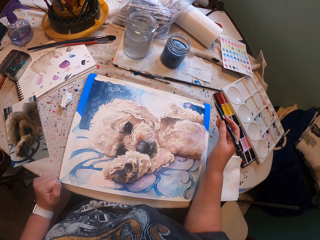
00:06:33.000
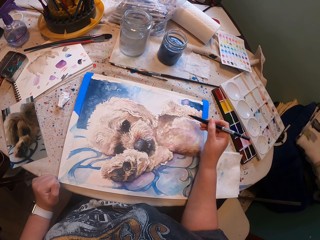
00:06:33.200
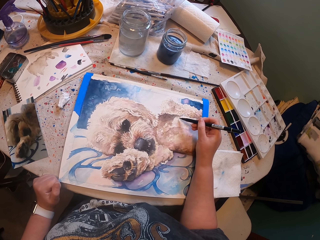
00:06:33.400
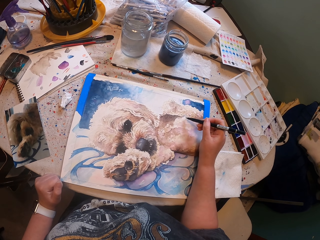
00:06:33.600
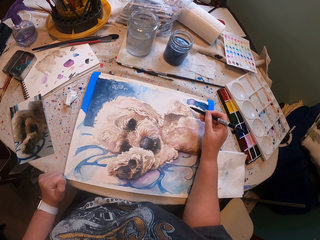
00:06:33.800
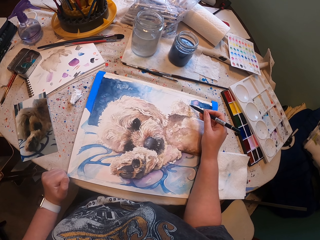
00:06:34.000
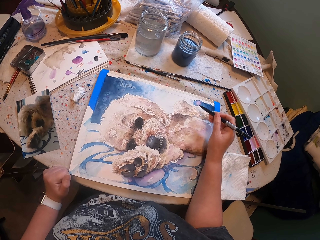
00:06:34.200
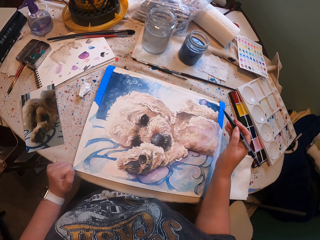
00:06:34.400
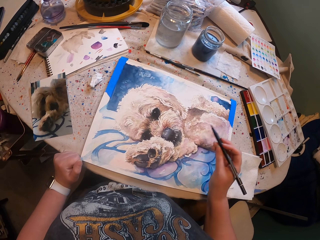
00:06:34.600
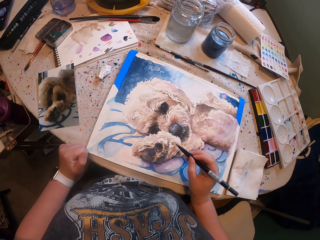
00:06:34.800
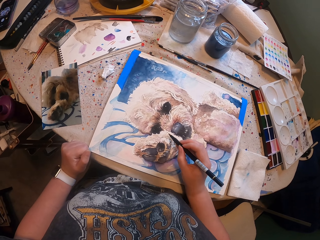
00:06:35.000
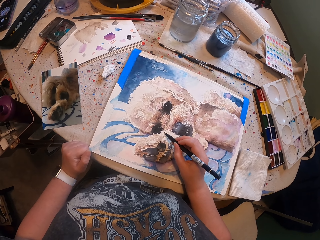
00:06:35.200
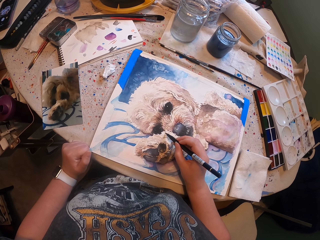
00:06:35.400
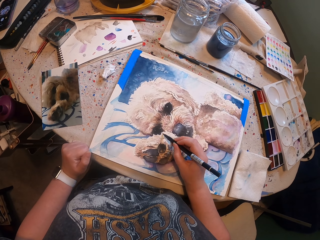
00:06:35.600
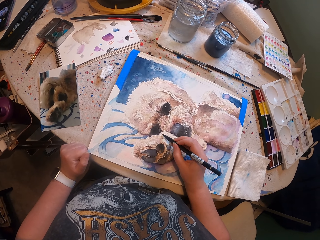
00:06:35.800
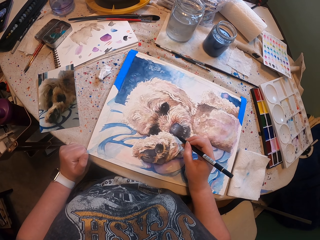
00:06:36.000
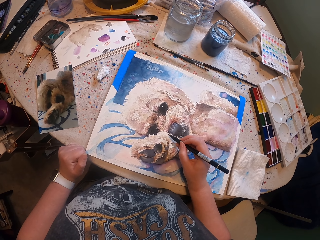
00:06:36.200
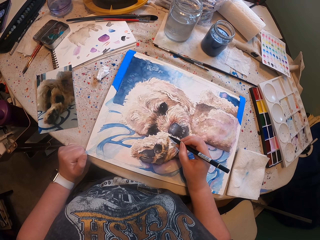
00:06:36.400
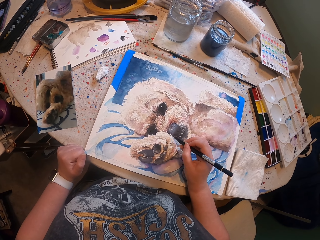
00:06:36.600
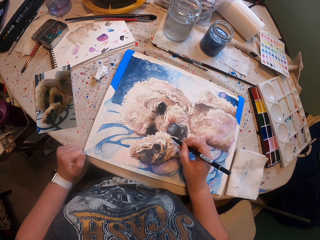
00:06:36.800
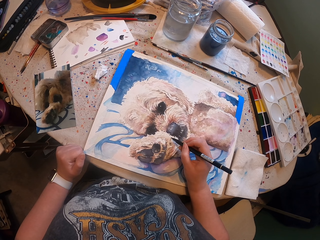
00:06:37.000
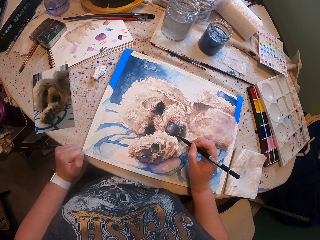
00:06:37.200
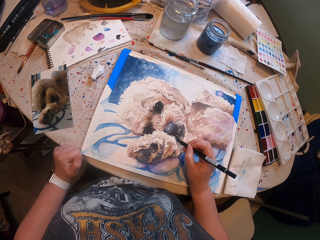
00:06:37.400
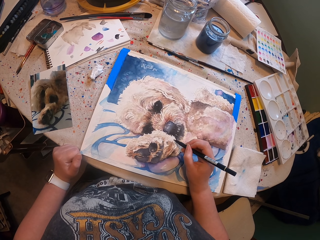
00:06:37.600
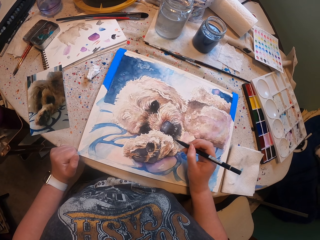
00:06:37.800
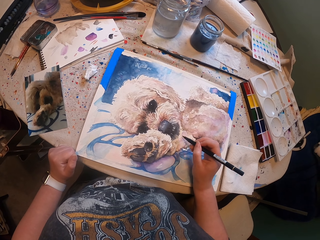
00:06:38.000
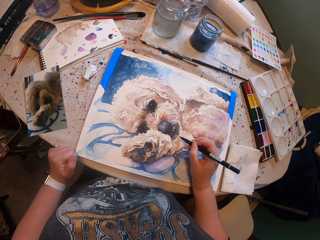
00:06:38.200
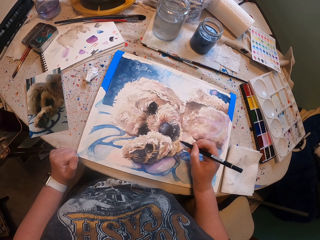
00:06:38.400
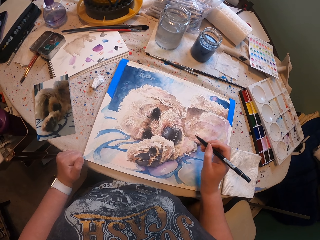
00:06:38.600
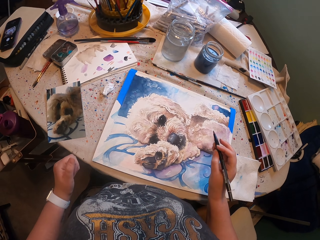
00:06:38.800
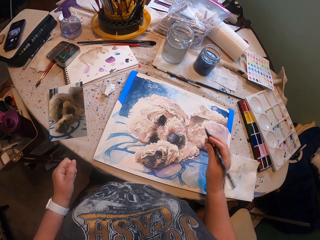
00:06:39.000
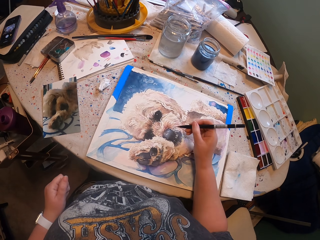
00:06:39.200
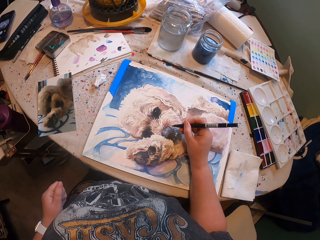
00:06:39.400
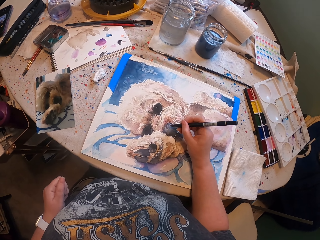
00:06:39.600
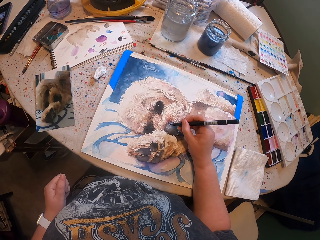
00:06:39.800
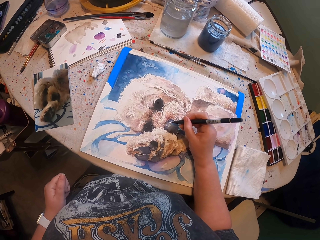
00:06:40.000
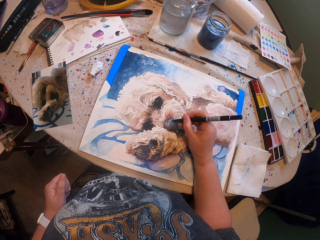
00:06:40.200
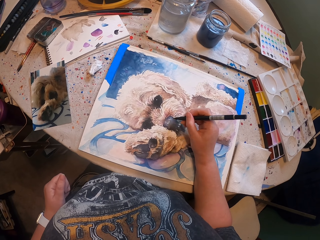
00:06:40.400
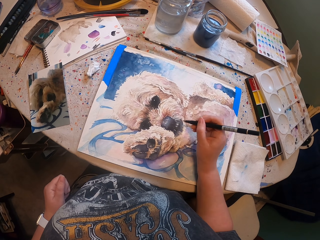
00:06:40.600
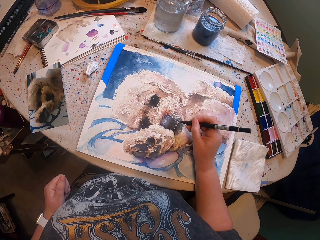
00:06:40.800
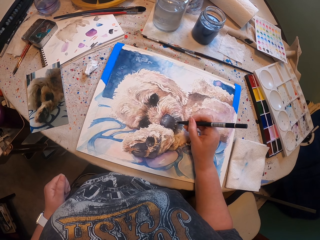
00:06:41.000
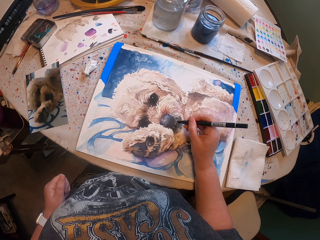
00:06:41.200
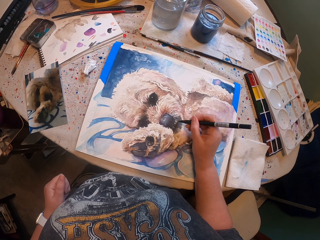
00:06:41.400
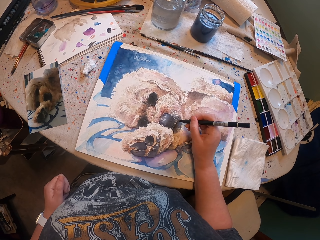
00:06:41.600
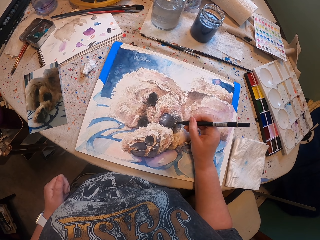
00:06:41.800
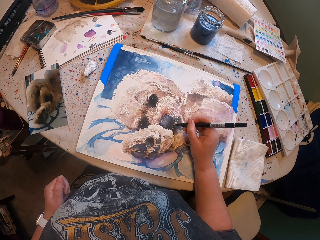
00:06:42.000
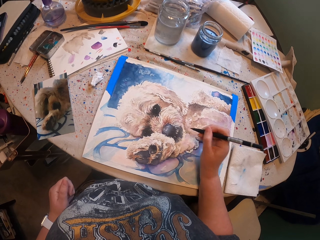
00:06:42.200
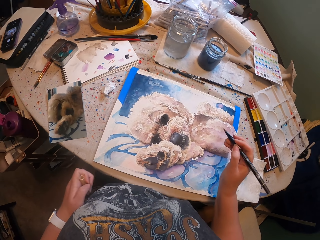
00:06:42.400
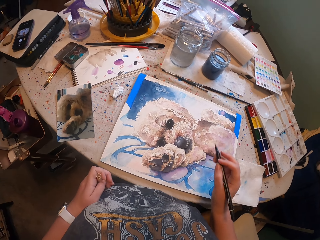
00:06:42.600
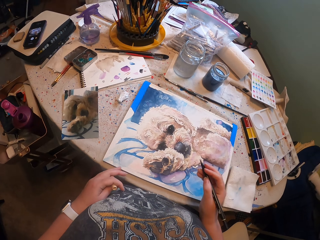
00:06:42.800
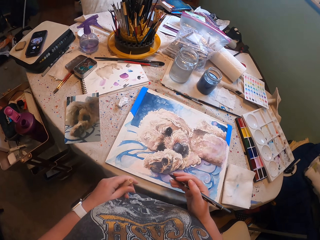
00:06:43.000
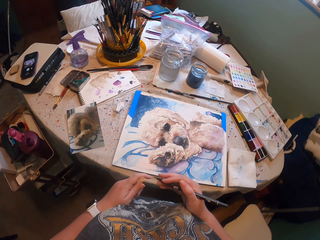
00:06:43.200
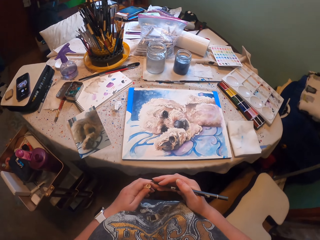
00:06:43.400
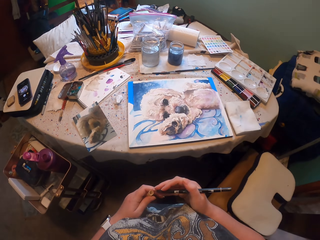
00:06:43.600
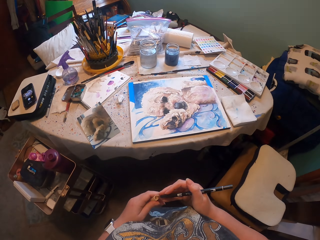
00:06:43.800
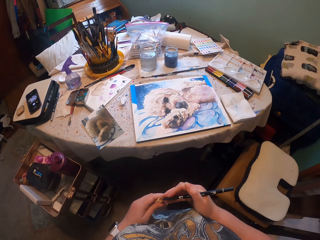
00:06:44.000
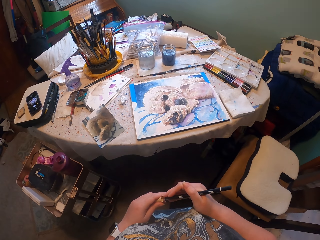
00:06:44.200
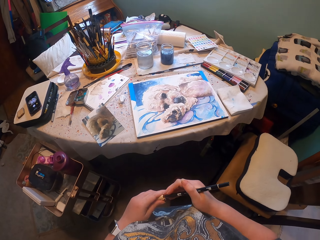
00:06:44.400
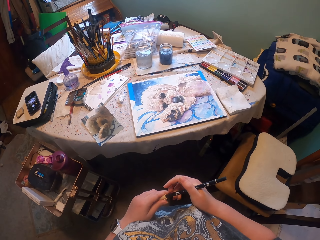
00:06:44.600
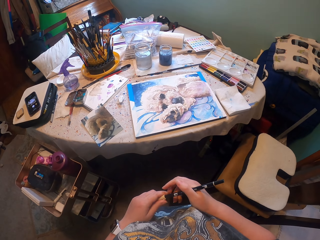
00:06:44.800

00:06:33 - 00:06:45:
The camera wearer paints the drawing. They paint the drawing repeatedly. They close the paint pen.

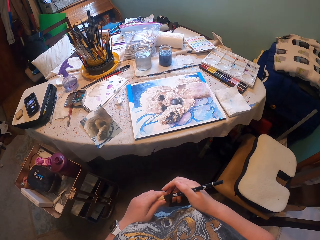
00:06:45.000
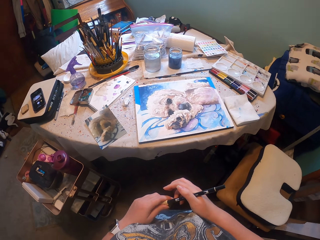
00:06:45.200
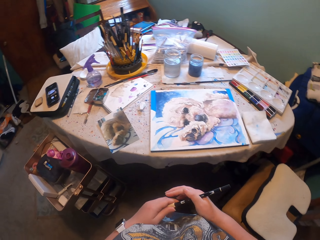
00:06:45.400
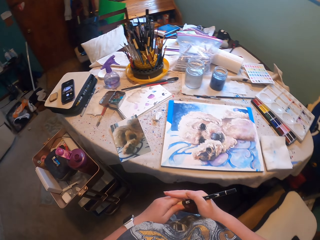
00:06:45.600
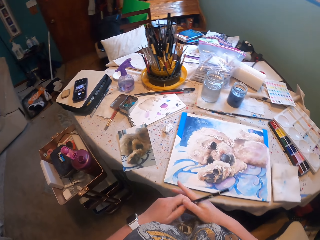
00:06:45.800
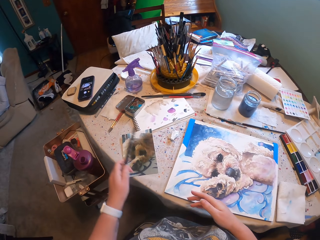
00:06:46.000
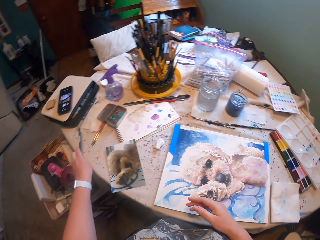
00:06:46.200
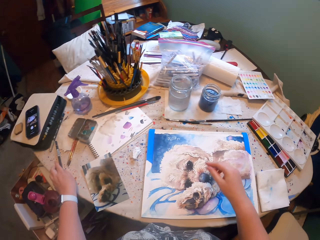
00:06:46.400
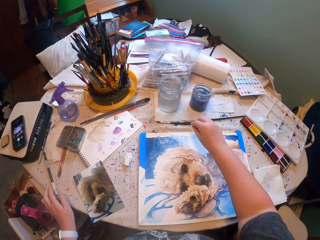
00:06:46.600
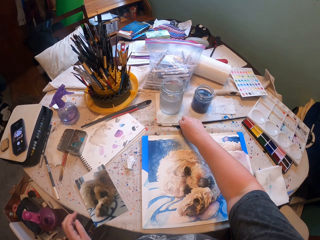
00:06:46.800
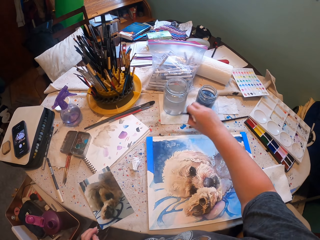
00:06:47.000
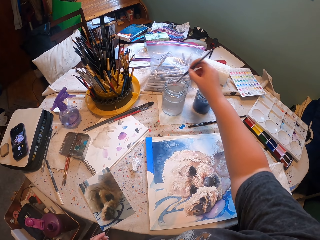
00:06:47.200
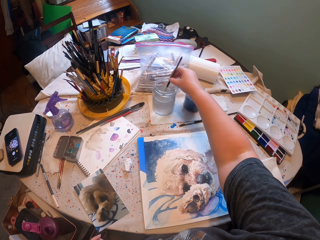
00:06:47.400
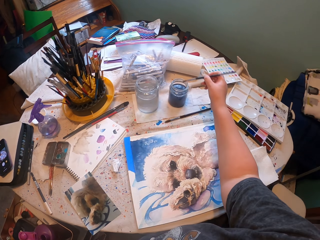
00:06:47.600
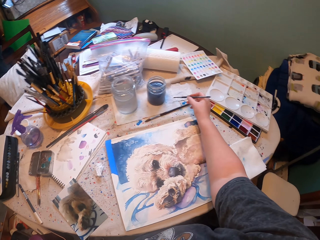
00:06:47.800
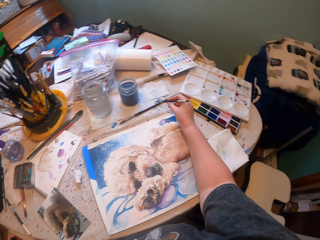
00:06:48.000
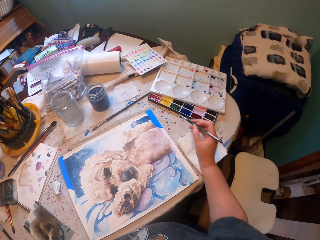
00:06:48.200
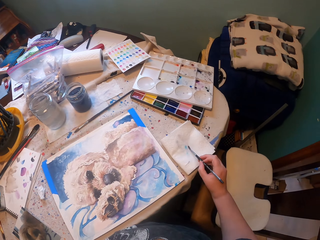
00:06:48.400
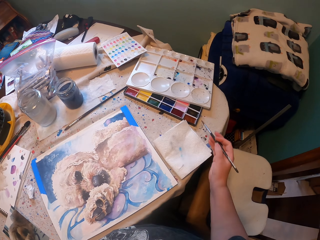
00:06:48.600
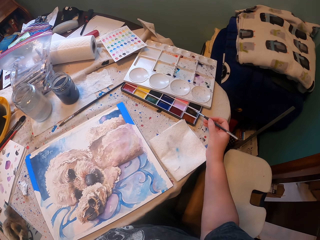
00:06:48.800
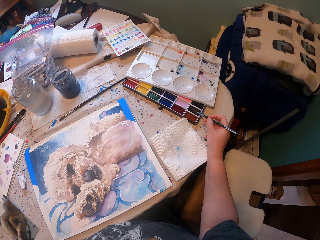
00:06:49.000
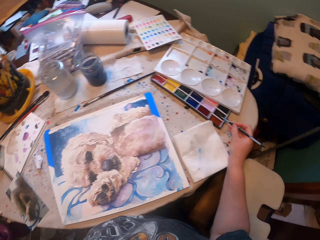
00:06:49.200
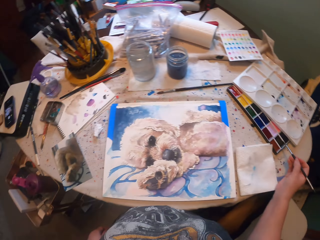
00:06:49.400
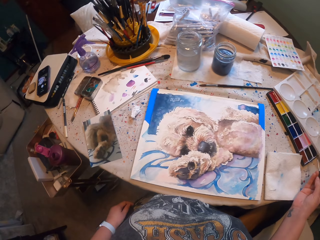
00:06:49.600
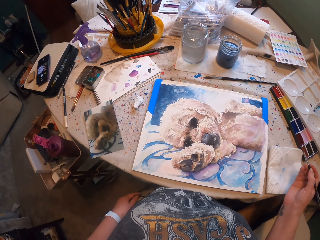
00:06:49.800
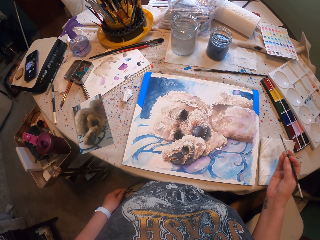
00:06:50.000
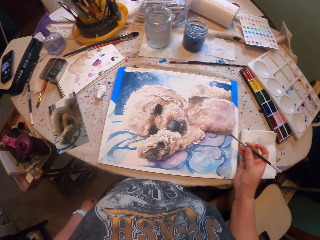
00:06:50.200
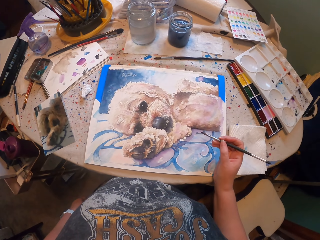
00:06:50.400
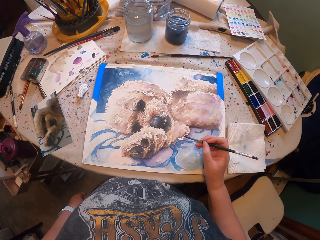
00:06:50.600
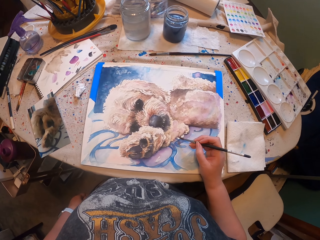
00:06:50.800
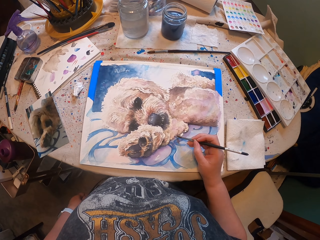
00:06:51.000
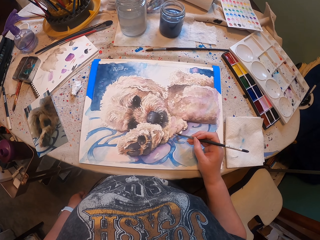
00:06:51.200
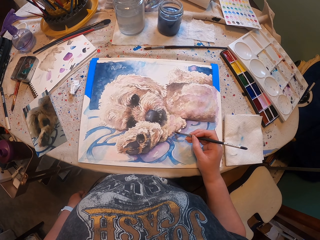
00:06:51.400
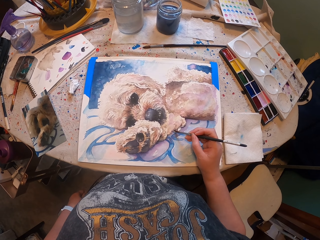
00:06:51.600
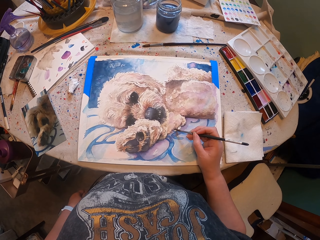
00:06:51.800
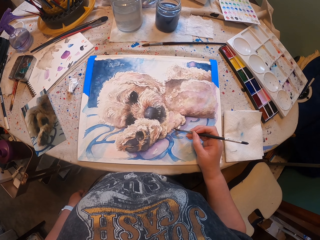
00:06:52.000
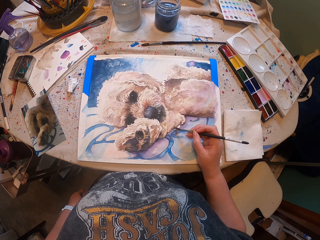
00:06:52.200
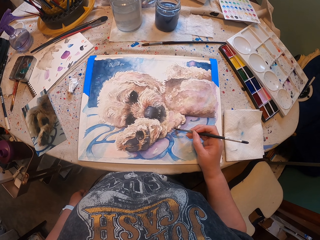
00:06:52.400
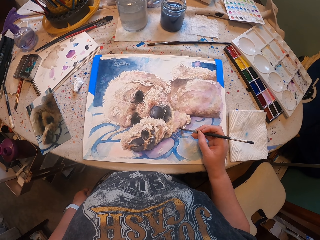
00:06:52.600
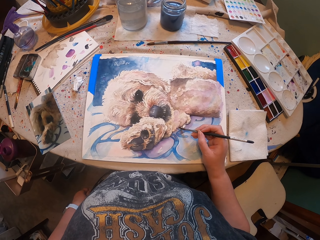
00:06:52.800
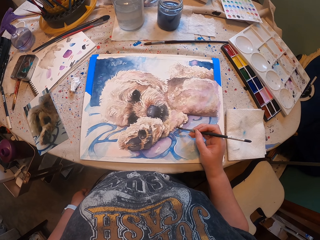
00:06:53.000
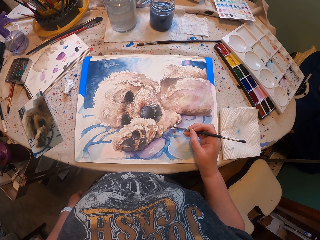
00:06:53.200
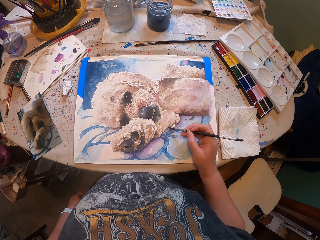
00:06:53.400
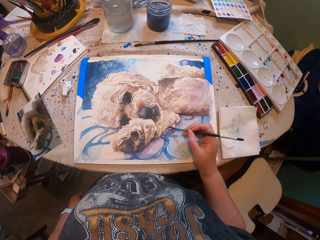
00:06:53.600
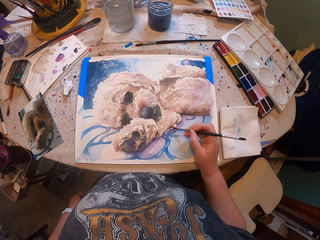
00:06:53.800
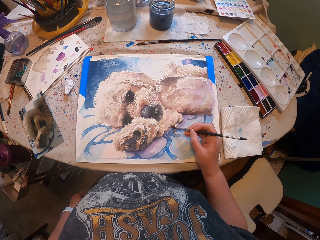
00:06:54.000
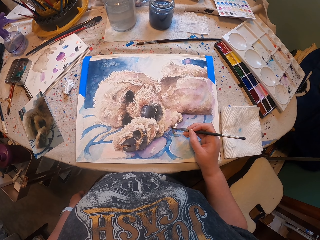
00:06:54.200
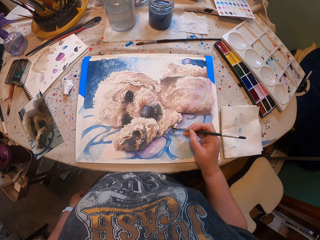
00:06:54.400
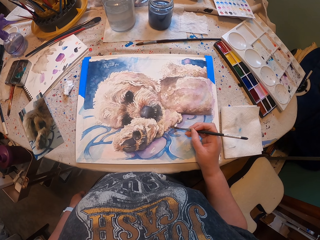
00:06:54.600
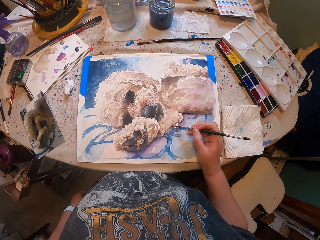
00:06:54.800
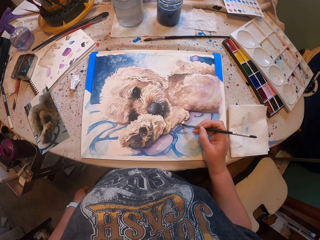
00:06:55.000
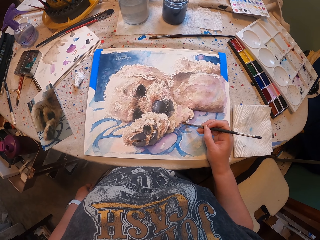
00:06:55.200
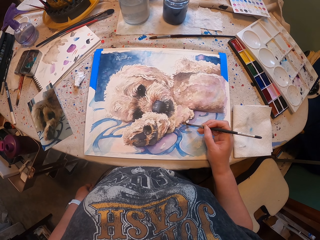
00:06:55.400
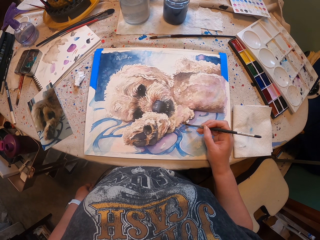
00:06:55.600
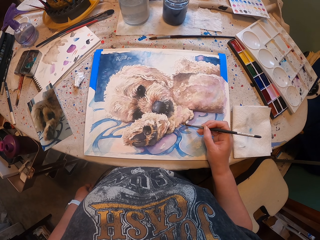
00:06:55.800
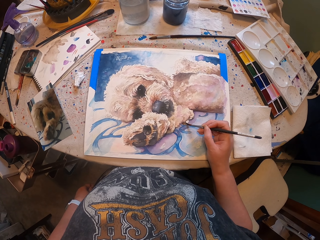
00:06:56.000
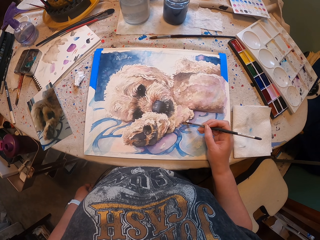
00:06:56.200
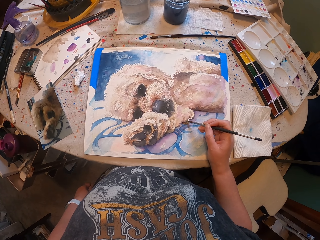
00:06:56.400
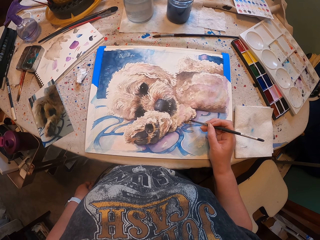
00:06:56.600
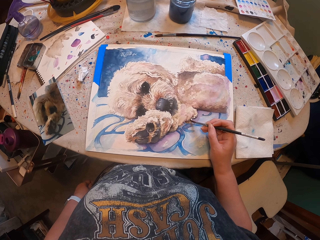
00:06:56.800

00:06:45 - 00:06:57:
The camera wearer paints the drawing. They place the paint pen or phone on the table. They pick up a paint brush or pen. They dip the paint brush in something. They lap the paint brush on the paper. They collect paint with the paint brush. They paint the drawing. They paint the drawing again.
